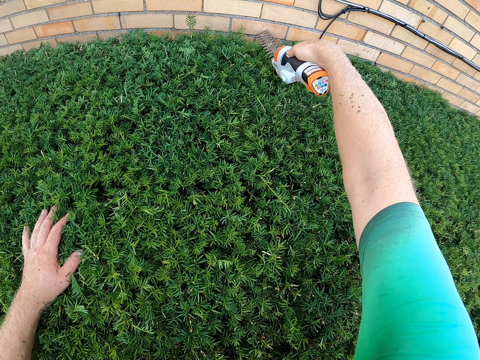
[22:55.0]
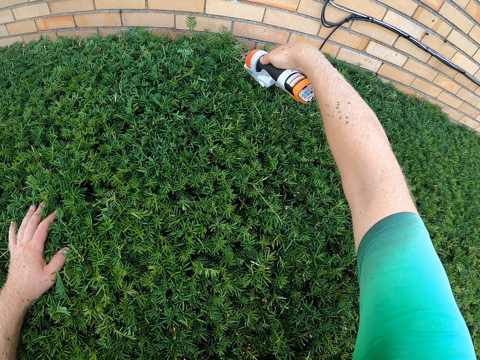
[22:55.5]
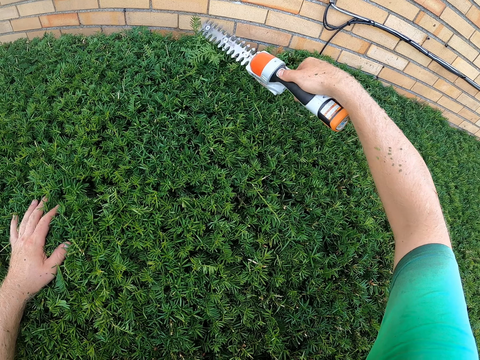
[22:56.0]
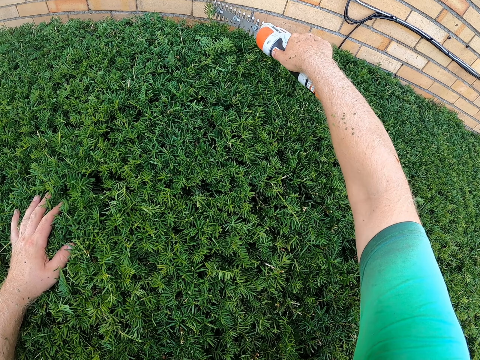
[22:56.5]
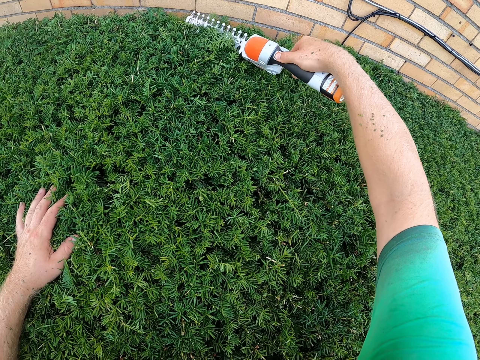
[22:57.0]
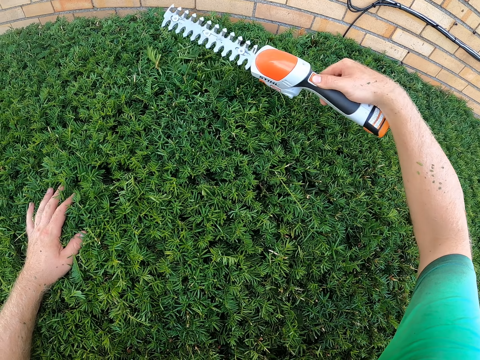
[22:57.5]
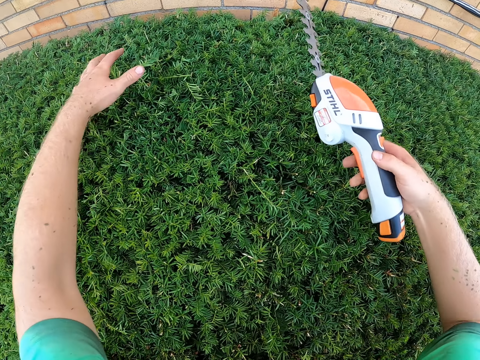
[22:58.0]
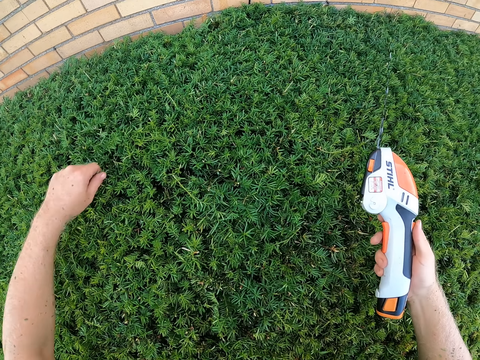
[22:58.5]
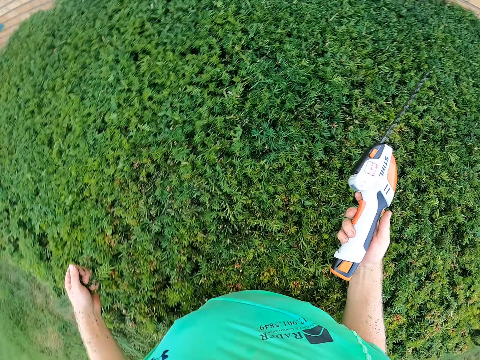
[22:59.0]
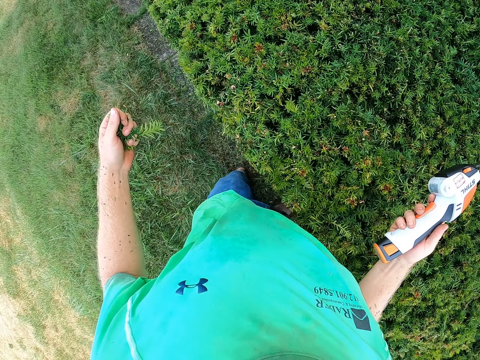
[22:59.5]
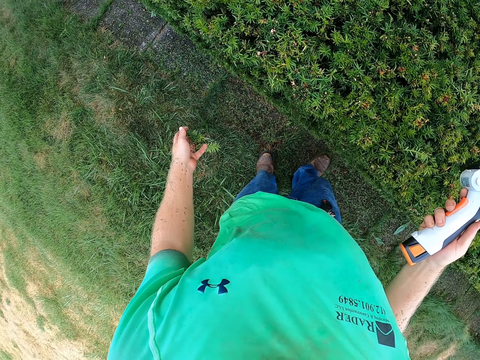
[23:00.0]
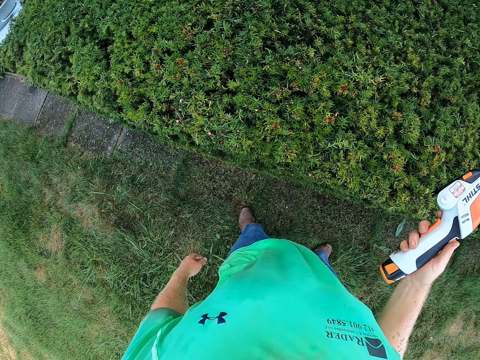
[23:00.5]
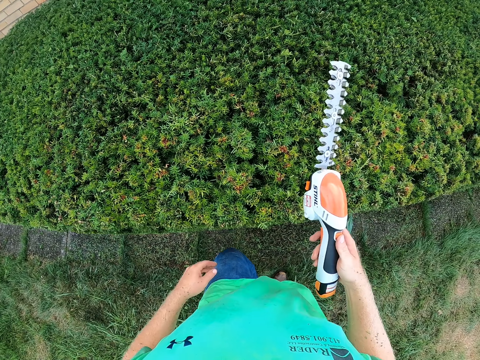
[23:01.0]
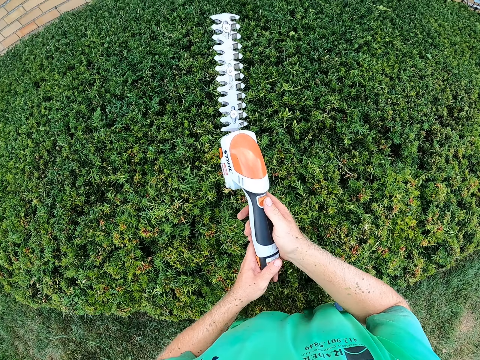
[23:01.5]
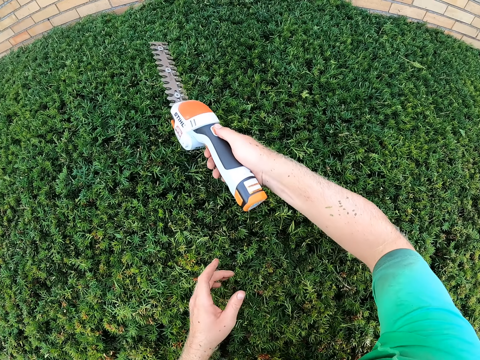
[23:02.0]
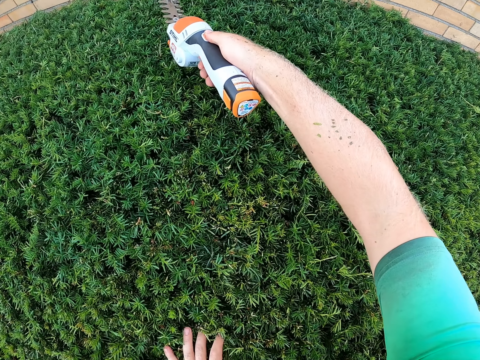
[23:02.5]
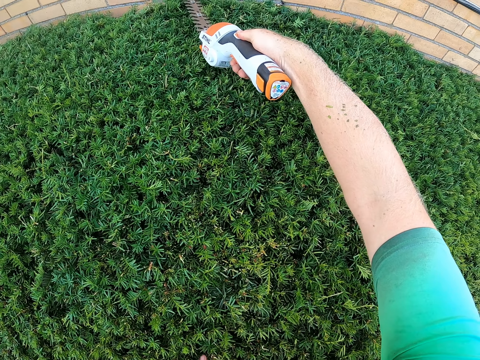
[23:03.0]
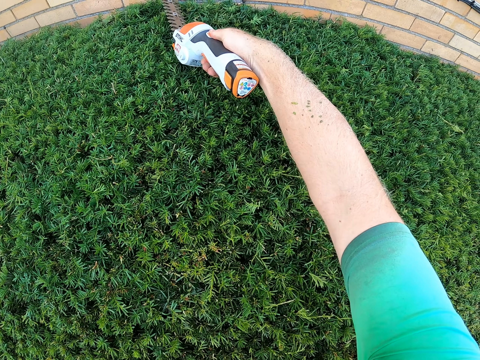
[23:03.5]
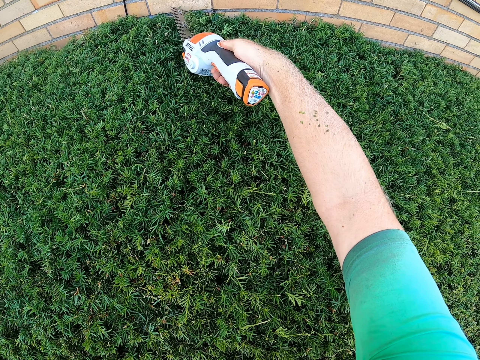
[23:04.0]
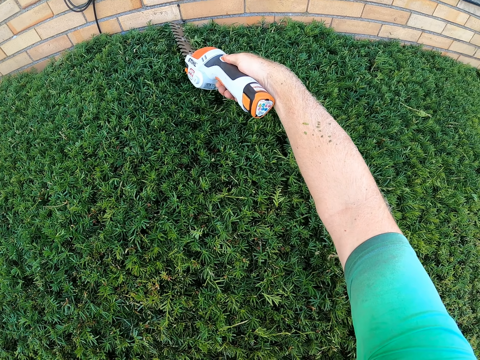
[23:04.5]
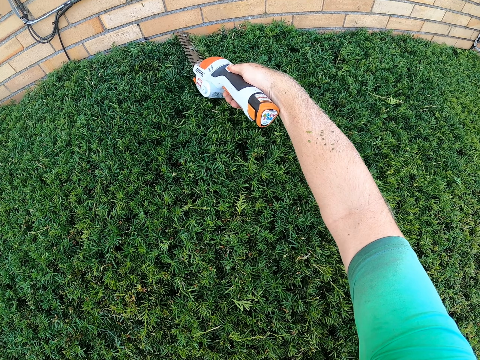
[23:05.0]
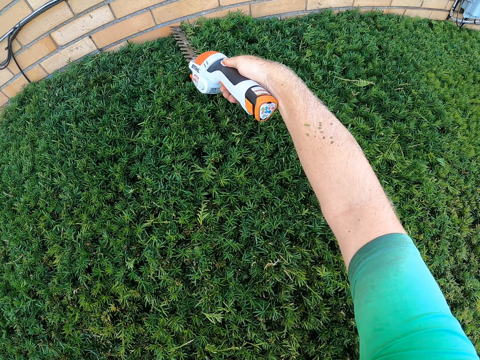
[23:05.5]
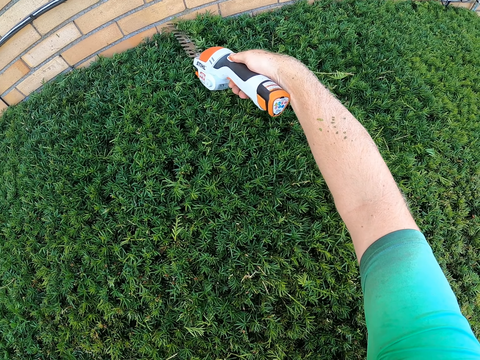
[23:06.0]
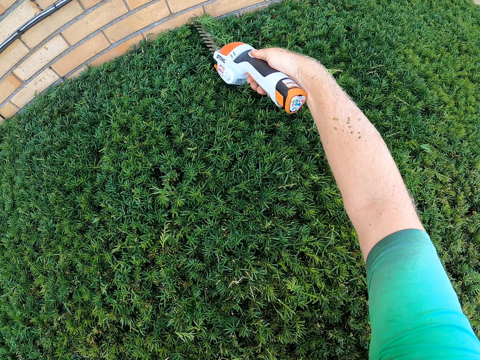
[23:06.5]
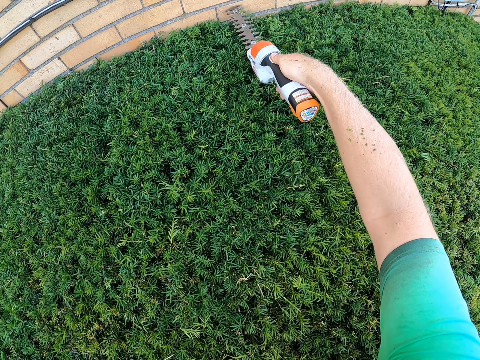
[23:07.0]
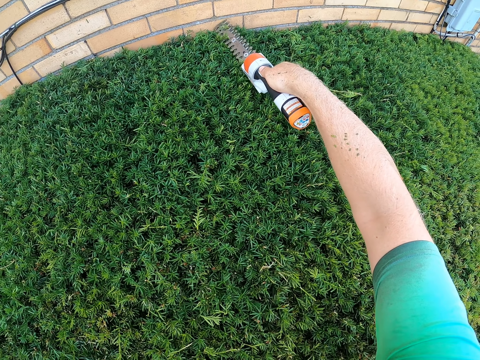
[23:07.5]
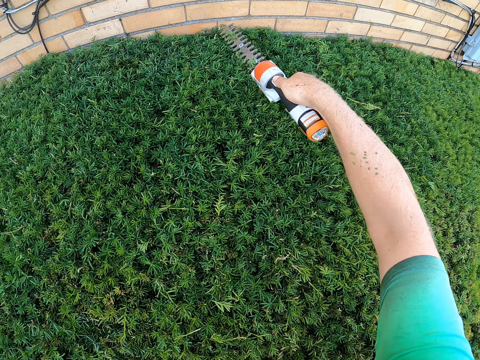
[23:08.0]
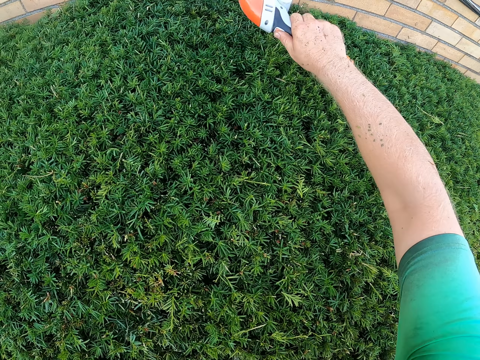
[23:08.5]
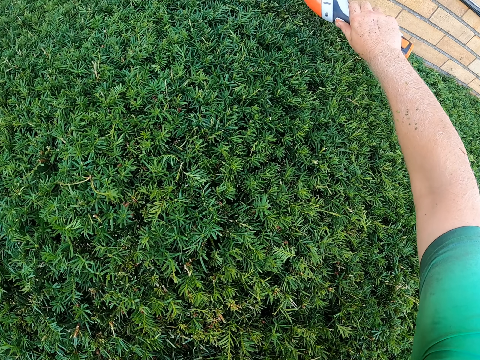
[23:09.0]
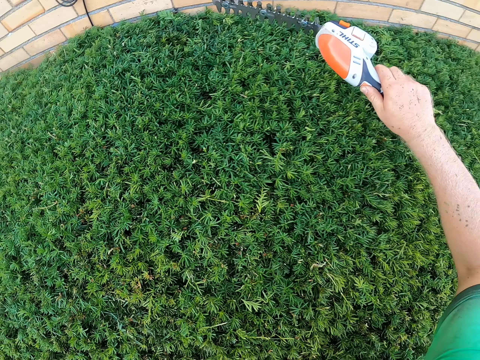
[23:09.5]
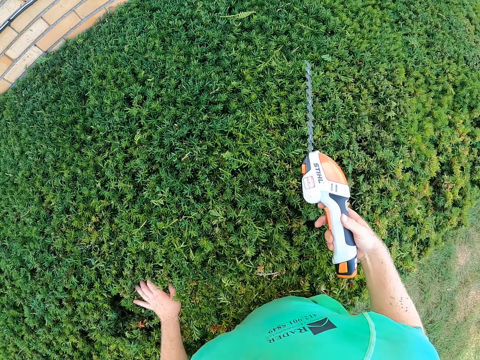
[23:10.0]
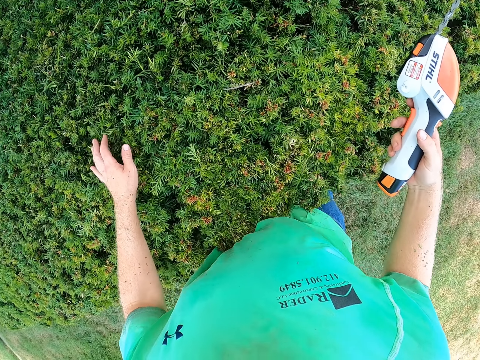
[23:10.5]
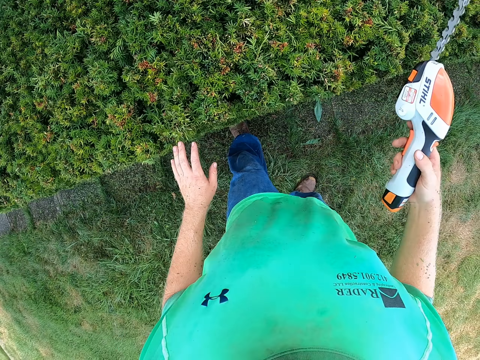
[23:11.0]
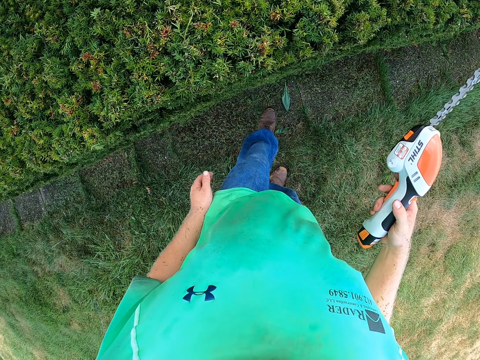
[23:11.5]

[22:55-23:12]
The camera wearer trims grass. He lifts the grass shear. He trims the grass. He picks up shrubs with his left hand. He removes the grass with the left hand. He throws the shrubs in his left hand on the floor. He holds the grass shear with both hands. He removes the left hand. He trims the shrubs with the hedge trimmer in his right hand. He lifts the grass shear. He trims on the grass. He lifts on the grass shear.

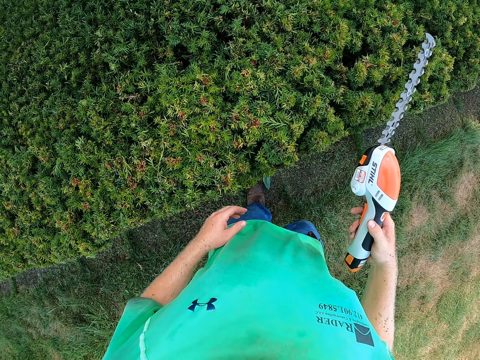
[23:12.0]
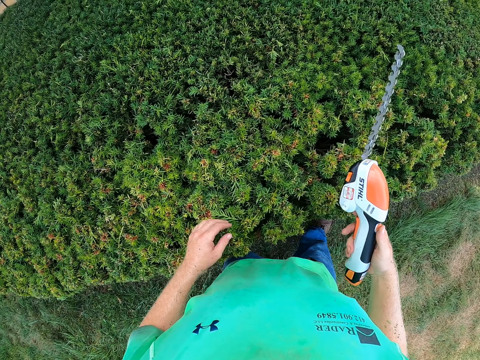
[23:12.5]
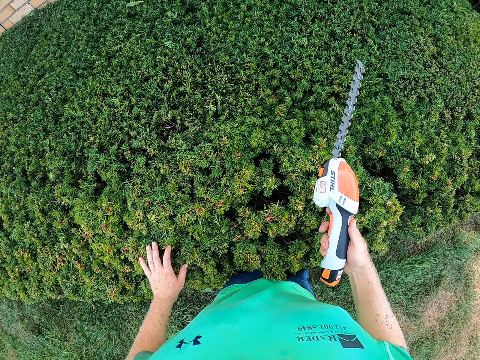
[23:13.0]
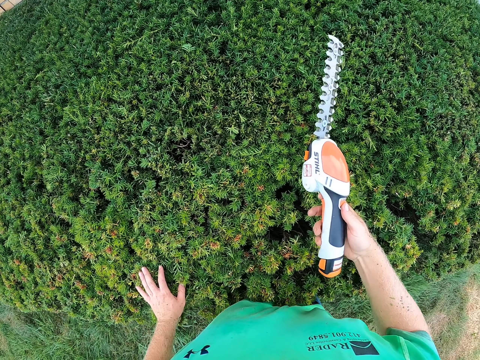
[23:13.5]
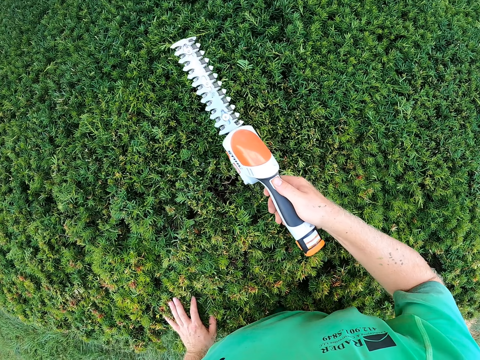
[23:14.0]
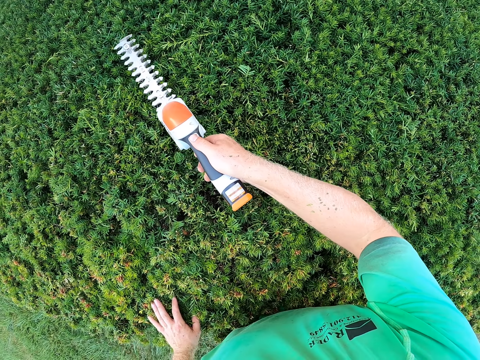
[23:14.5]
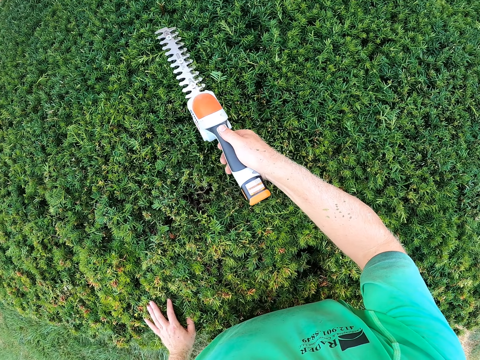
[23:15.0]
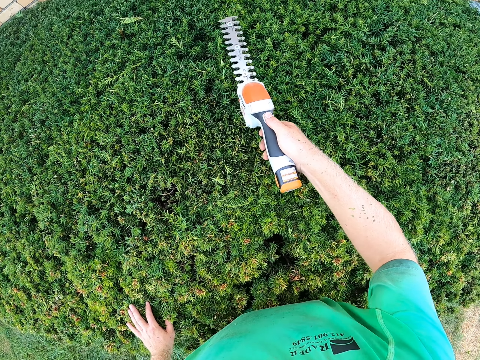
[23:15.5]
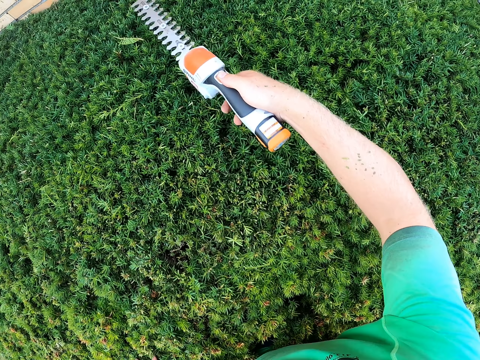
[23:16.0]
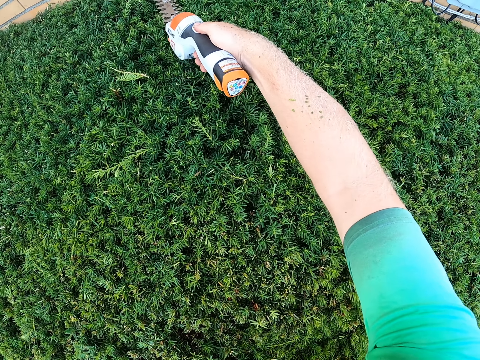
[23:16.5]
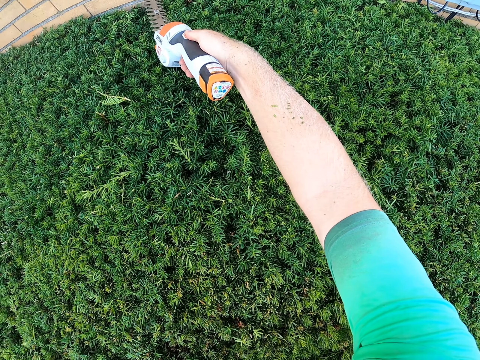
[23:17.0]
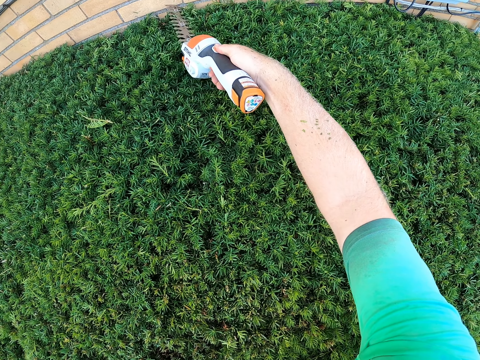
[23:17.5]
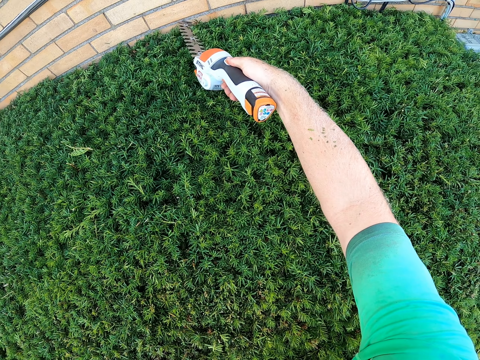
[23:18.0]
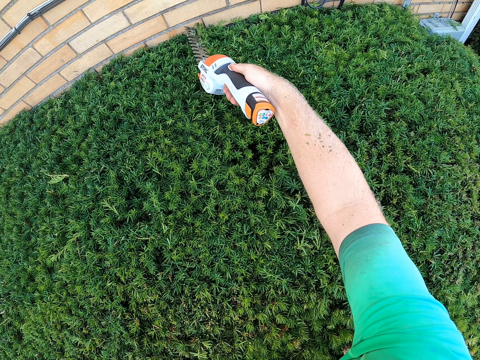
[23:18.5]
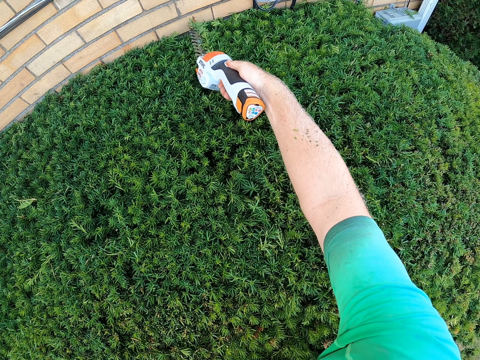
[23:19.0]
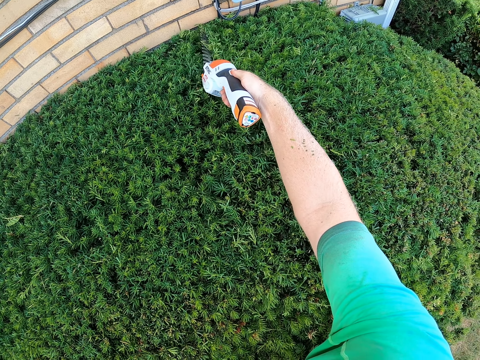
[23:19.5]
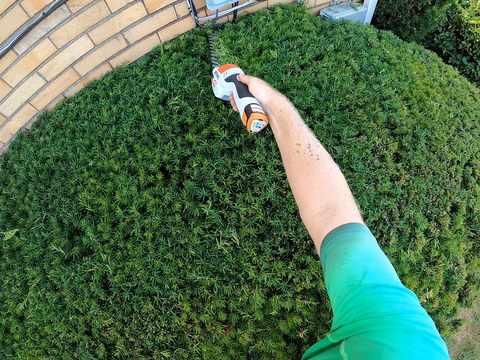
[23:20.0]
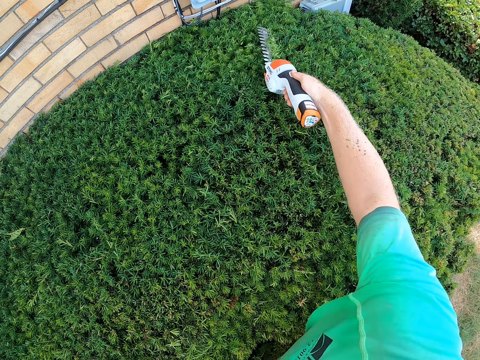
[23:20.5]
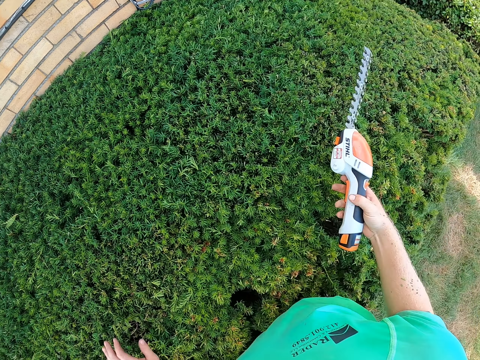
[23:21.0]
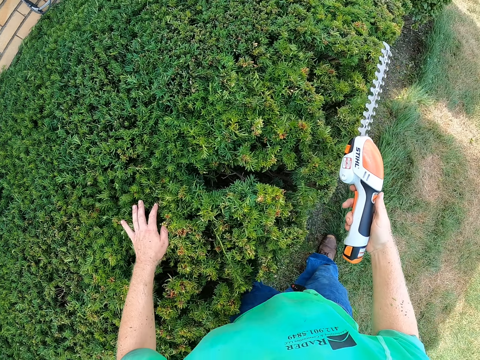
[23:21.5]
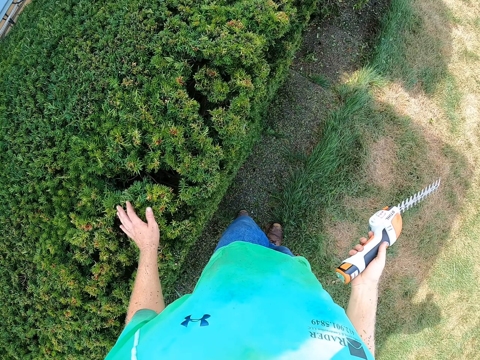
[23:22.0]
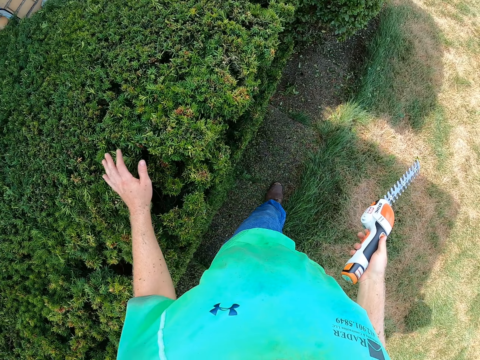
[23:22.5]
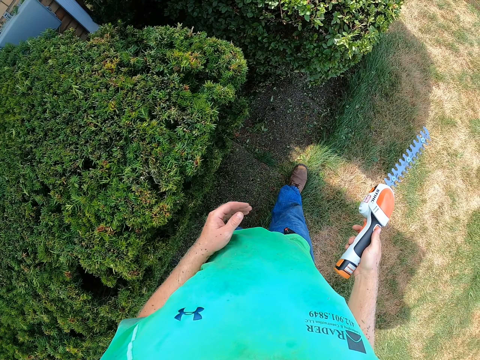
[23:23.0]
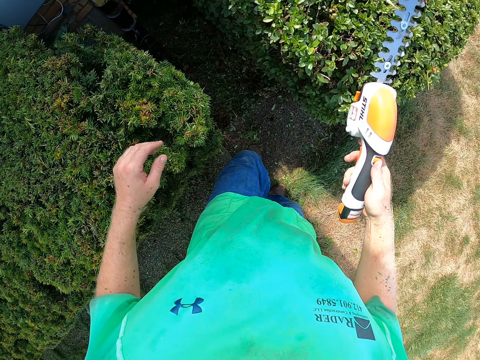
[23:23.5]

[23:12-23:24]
The camera wearer walks. He places his left hand on the shrubs. He holds the grass shear. He trims the shrubs with the hedge trimmer in his right hand. He lifts the grass shear. He trims grass. He lifts the grass shear. He moves.
